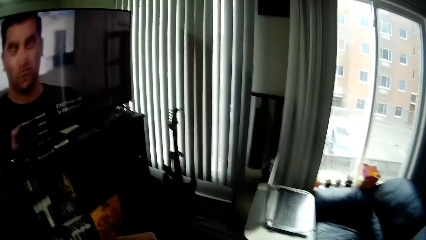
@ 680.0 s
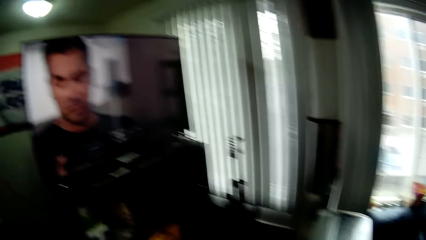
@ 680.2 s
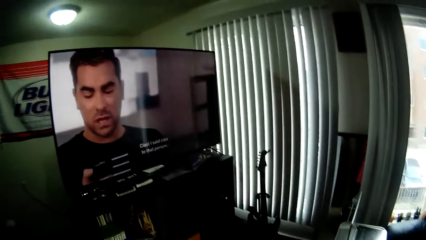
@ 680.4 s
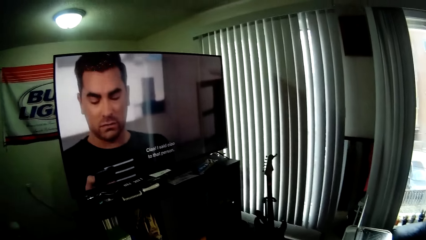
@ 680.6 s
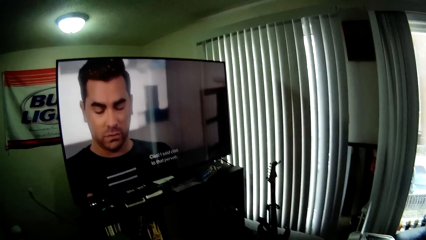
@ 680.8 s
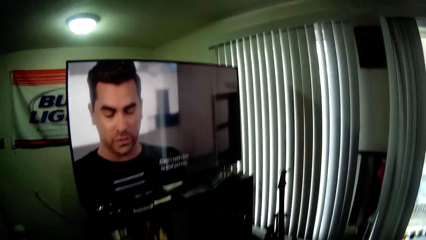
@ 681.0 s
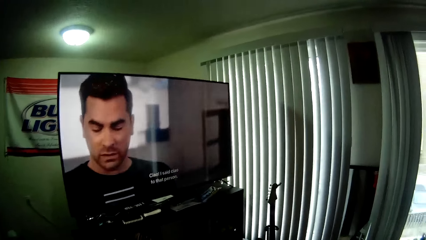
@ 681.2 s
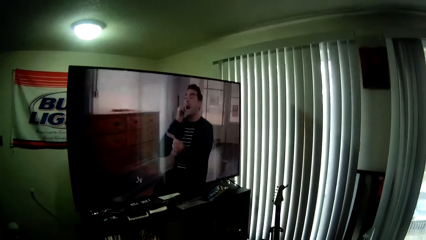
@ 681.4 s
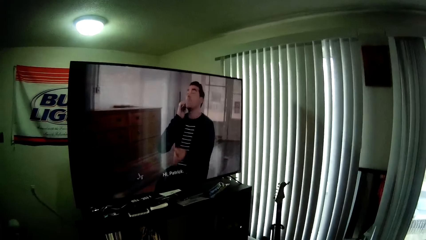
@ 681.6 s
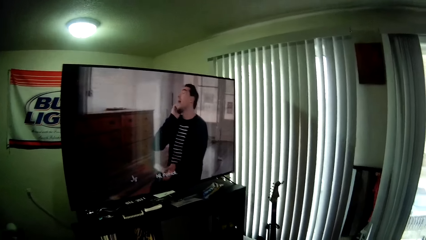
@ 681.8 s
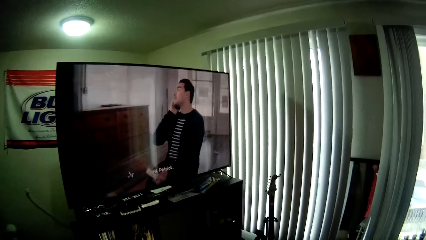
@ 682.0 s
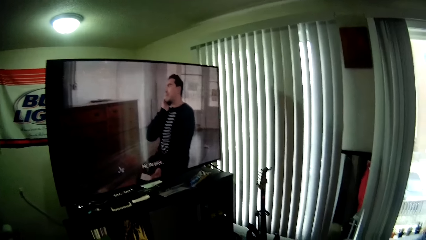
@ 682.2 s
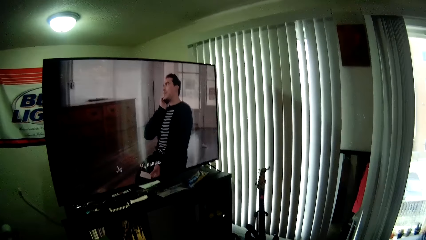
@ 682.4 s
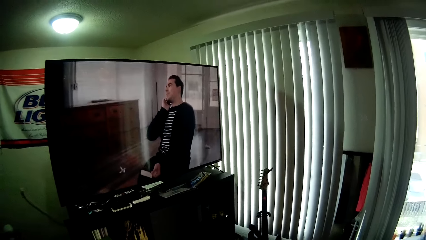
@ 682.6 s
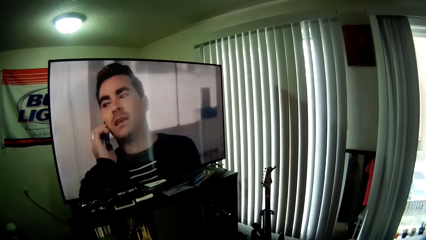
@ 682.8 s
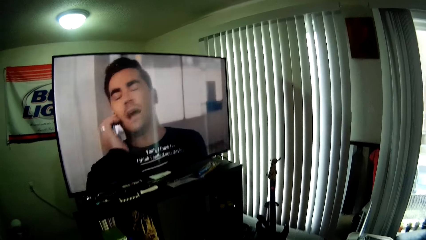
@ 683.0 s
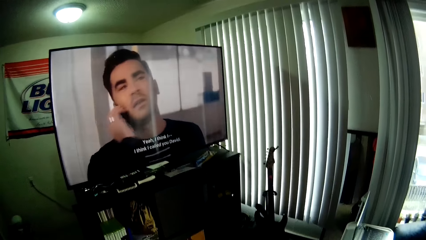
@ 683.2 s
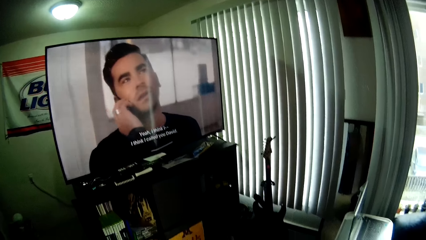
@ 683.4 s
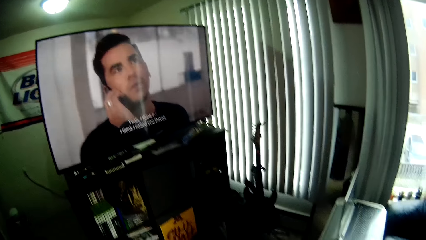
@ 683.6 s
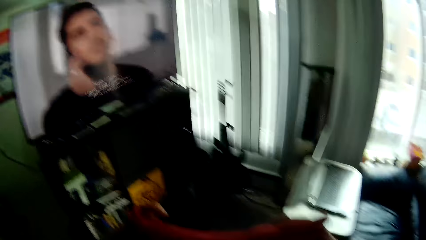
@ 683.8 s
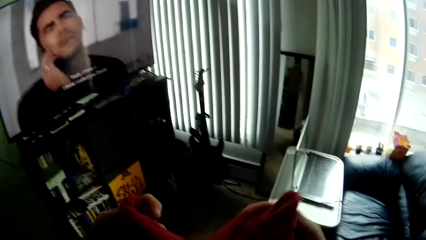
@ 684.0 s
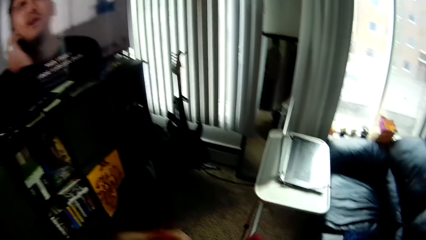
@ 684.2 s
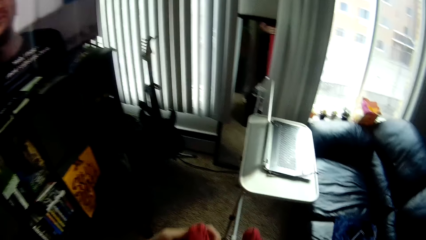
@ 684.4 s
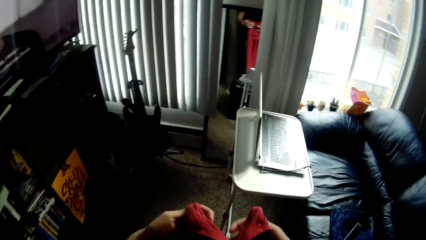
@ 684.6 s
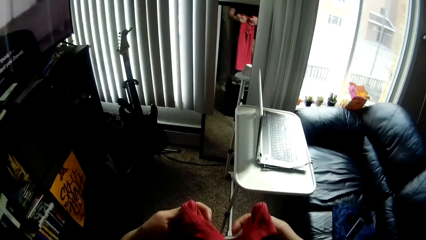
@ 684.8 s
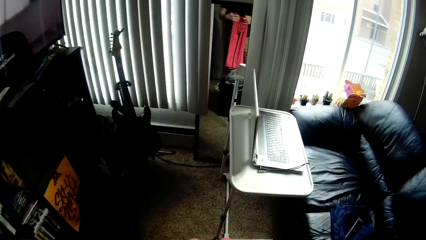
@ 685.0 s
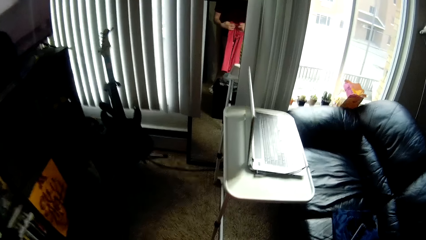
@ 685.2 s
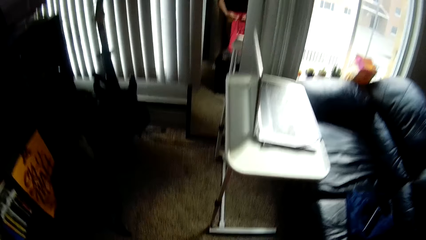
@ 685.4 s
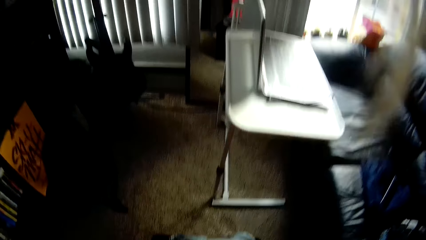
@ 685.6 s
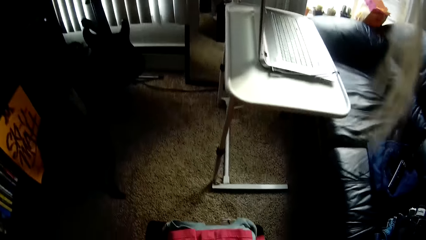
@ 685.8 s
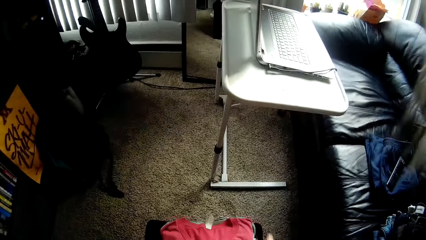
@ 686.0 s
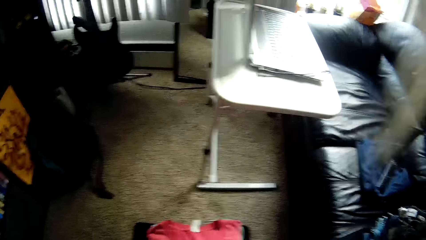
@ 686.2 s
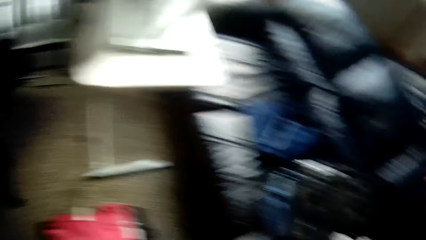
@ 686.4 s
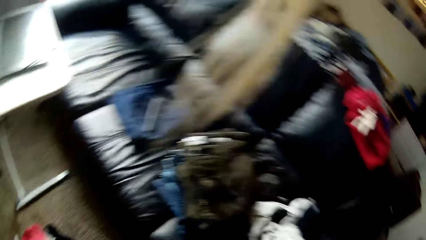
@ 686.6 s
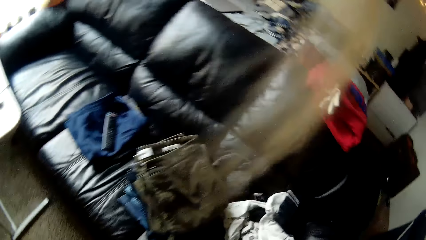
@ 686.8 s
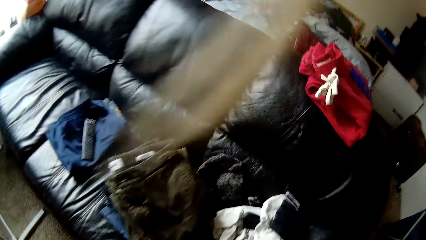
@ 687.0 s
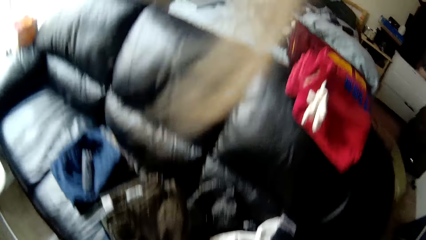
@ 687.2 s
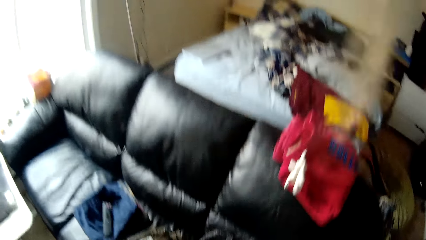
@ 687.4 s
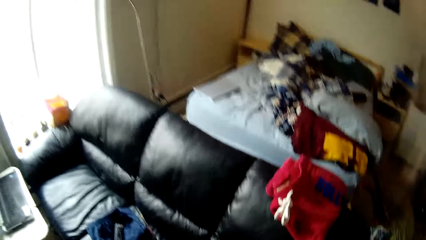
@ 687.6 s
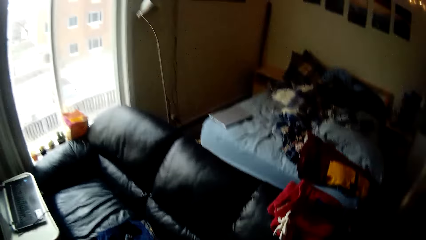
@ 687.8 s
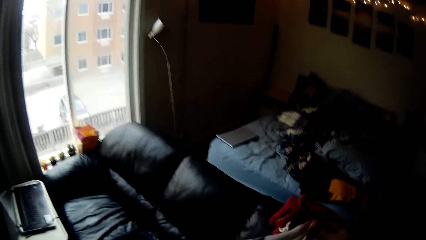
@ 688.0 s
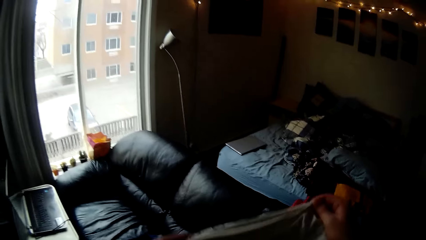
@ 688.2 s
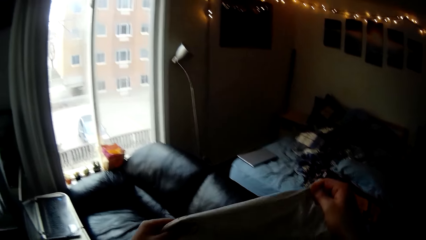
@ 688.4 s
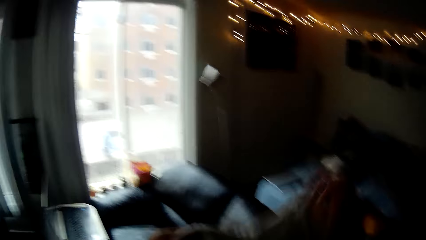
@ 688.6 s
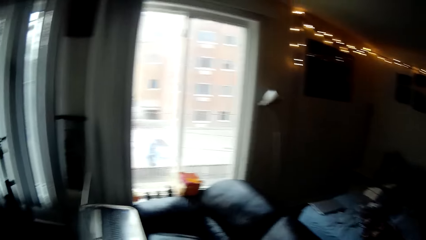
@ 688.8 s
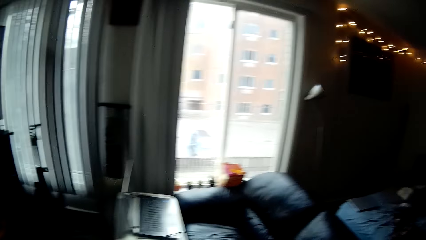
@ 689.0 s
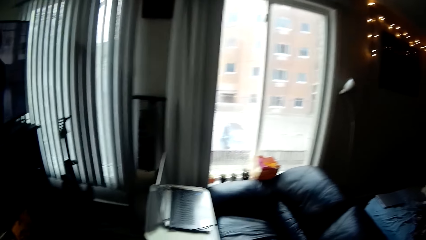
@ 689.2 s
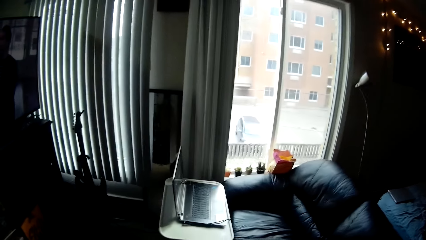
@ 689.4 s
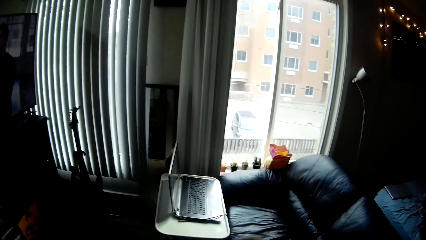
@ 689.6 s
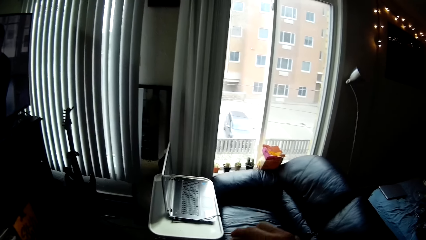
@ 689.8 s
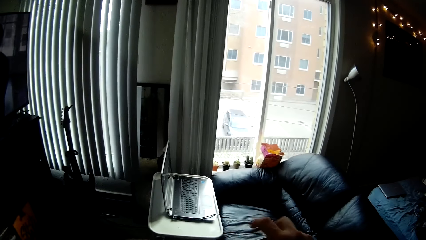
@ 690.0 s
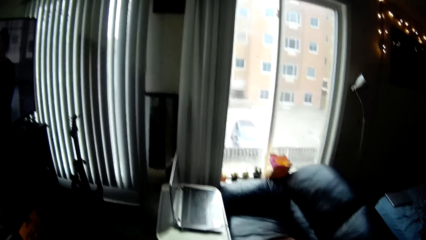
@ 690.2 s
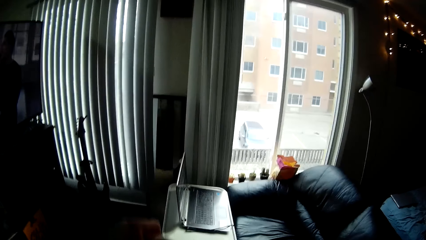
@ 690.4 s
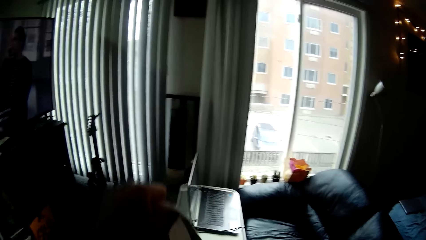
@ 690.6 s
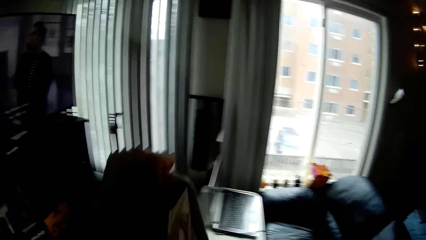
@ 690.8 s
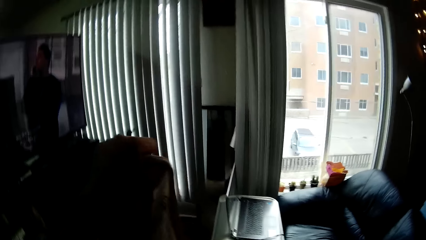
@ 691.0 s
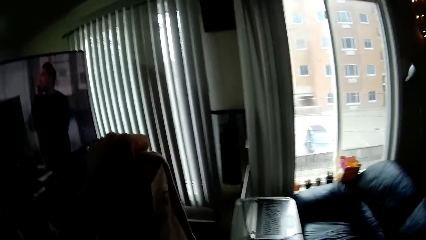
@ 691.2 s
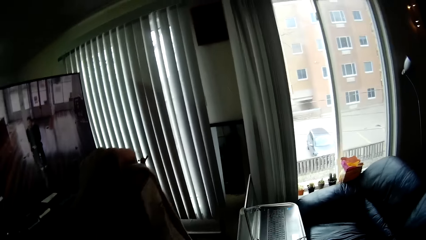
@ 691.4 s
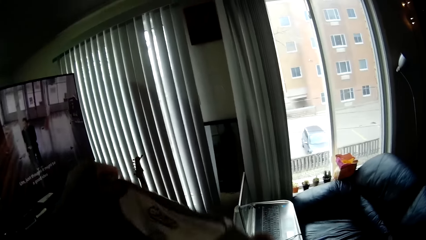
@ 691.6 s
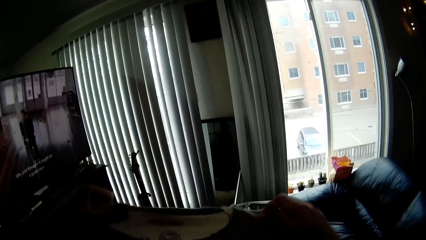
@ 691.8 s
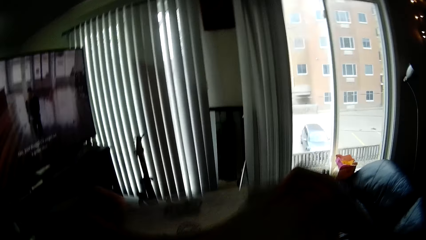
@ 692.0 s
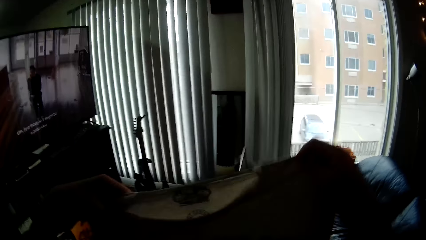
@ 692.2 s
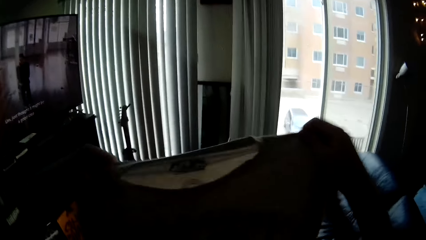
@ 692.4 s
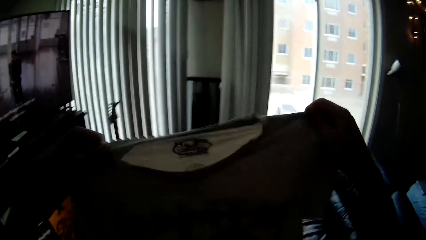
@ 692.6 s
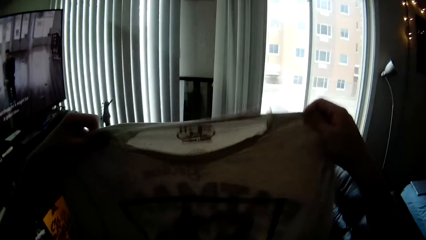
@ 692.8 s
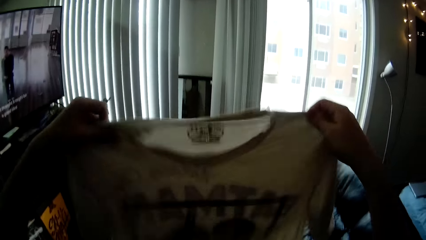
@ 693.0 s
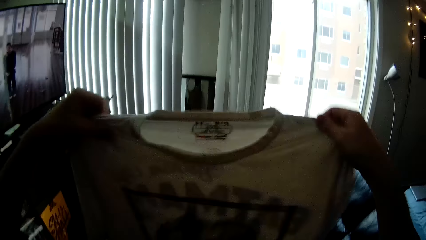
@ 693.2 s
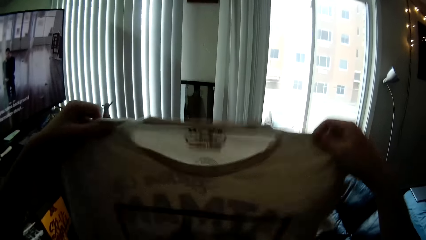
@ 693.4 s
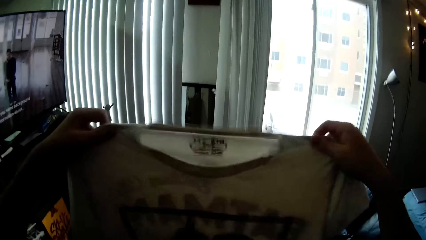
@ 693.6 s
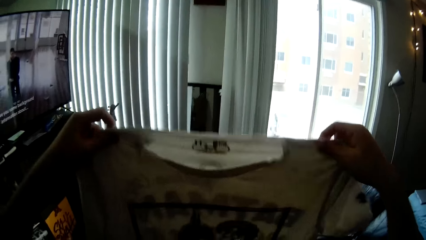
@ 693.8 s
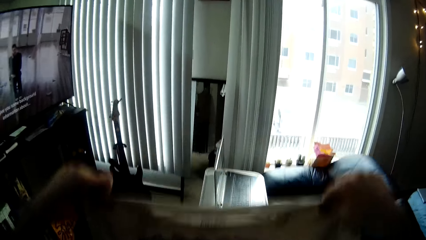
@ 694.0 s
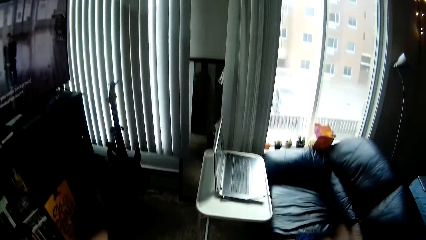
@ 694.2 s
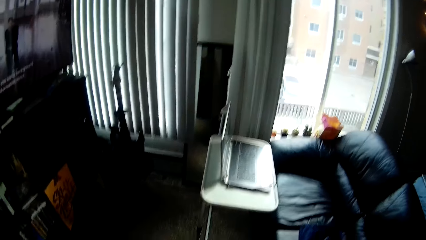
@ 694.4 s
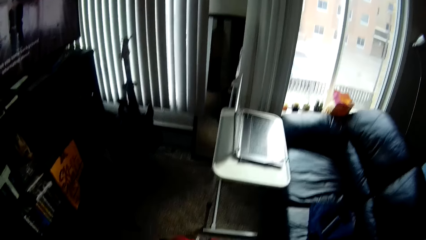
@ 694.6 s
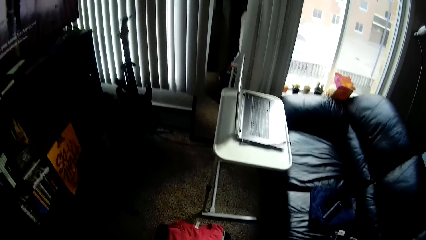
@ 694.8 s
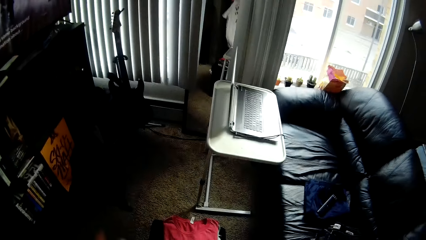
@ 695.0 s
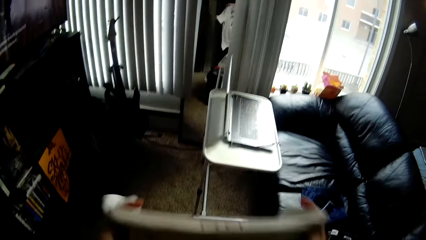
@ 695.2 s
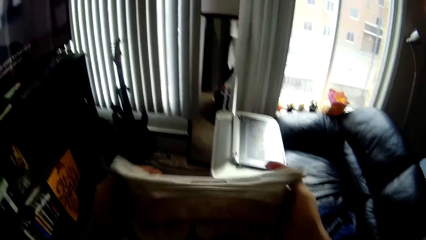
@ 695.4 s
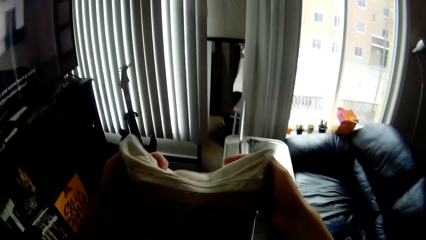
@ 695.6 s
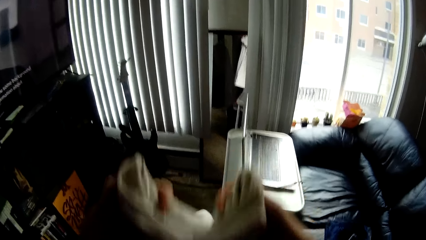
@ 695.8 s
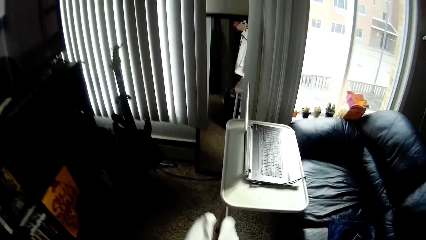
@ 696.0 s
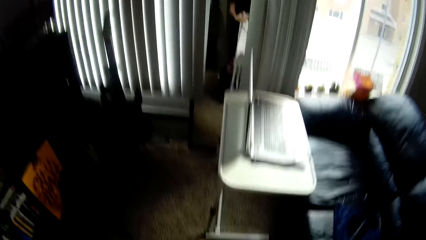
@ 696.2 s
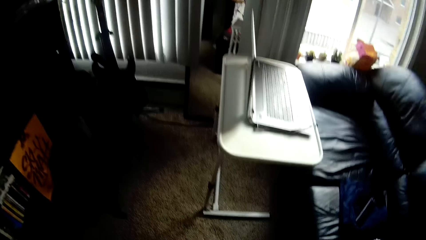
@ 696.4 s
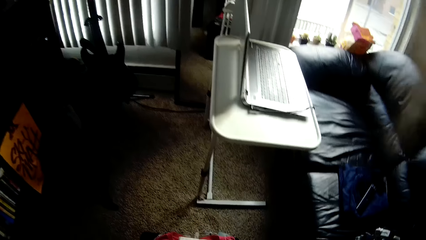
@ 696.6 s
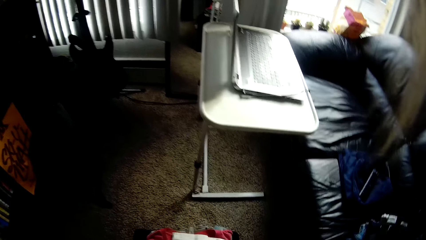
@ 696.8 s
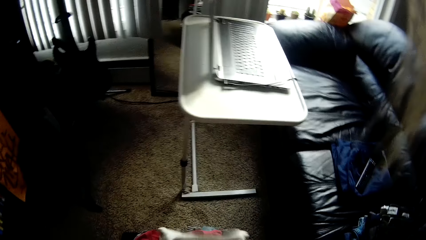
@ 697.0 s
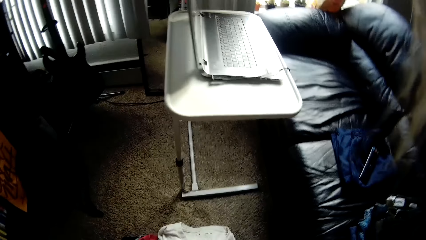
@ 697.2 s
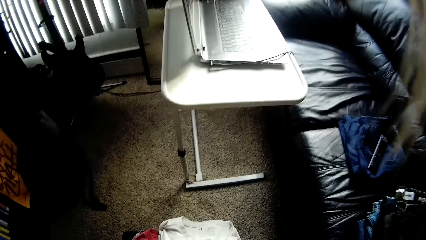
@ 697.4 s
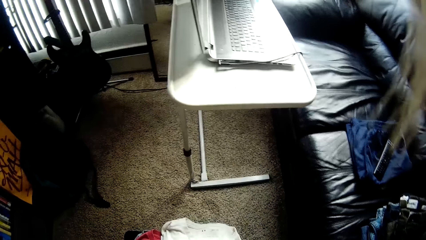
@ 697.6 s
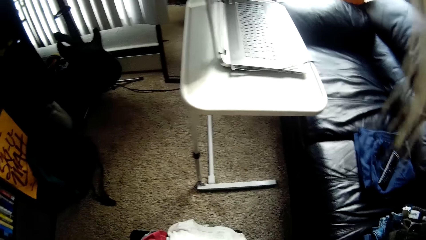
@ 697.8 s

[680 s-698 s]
The camera wearer watches the television. They fold the cloth. They put the cloth on a table. They step away from the table. They pick up a cloth. They raise the piece of cloth with both hands. They hold the cloth with both hands. They shake the cloth. They fold the piece of cloth with both hands.
